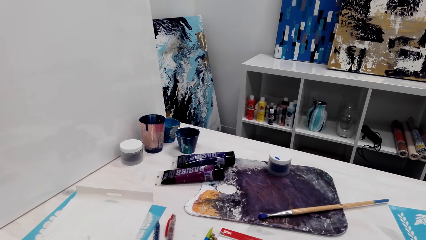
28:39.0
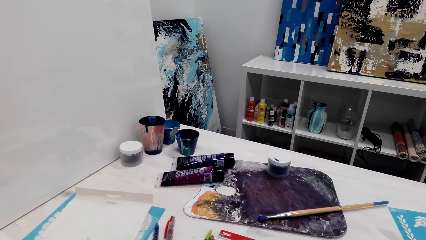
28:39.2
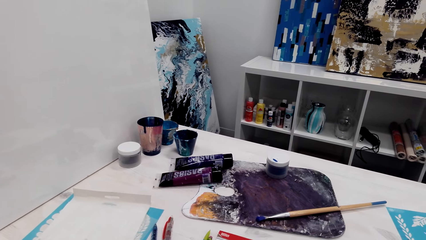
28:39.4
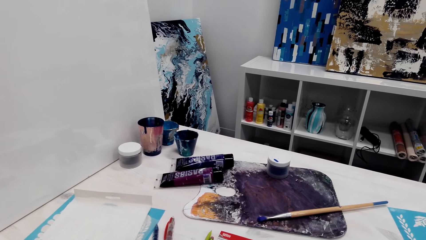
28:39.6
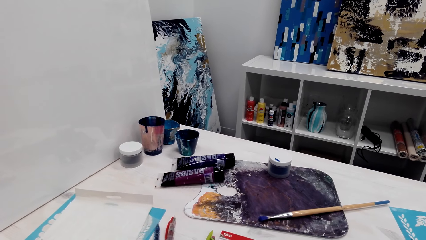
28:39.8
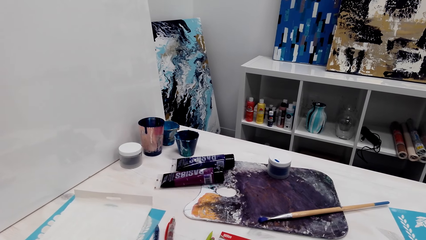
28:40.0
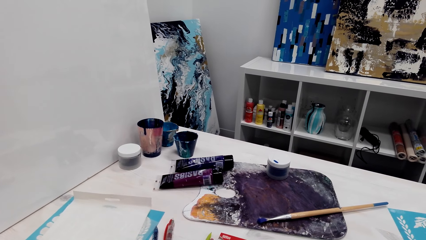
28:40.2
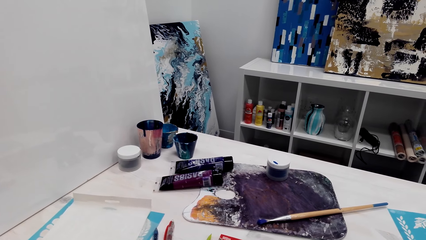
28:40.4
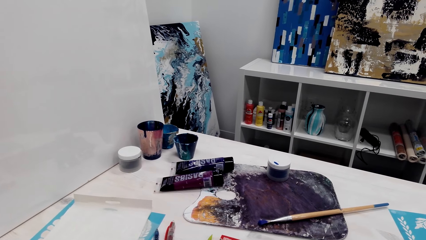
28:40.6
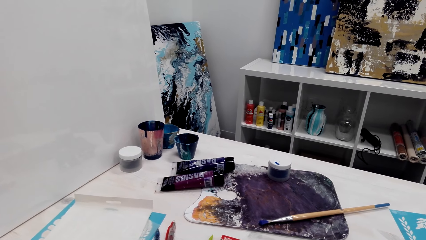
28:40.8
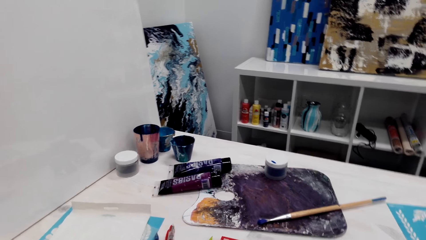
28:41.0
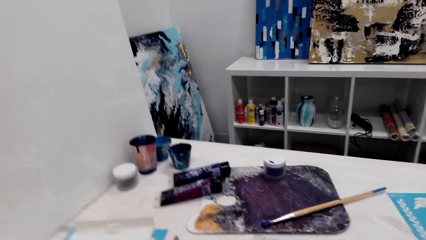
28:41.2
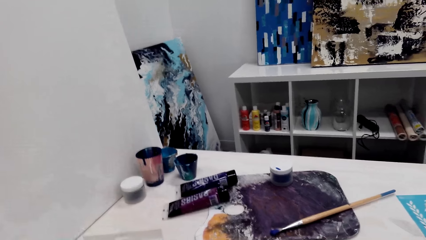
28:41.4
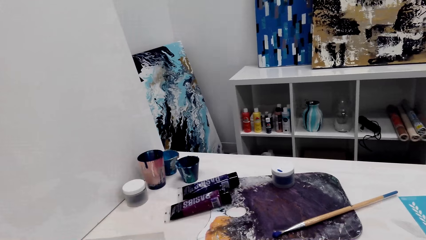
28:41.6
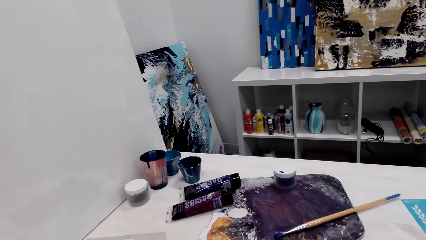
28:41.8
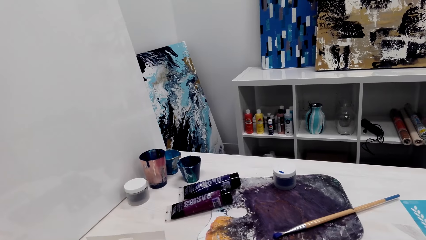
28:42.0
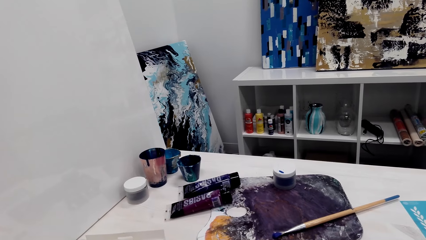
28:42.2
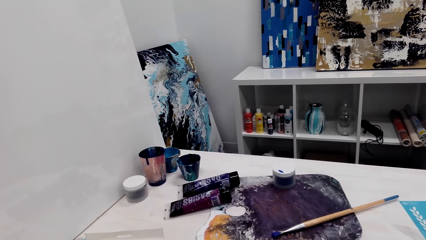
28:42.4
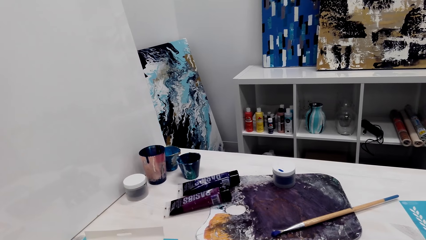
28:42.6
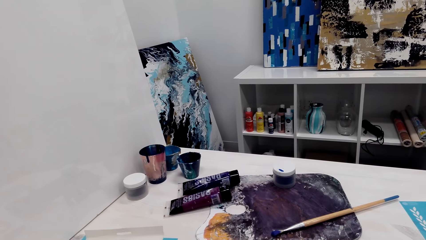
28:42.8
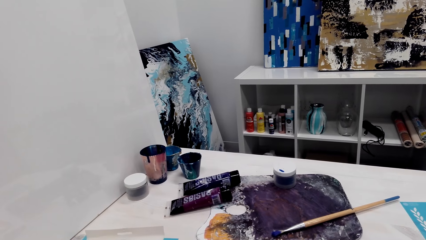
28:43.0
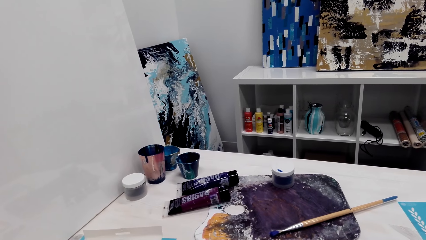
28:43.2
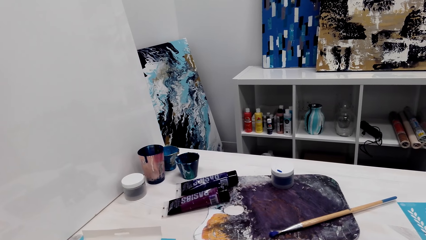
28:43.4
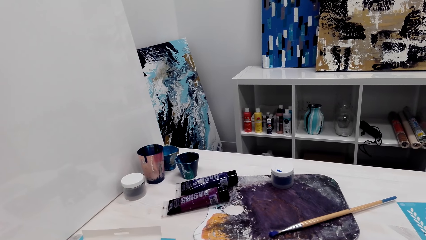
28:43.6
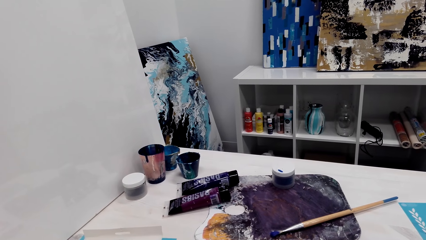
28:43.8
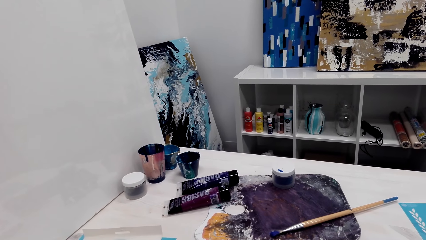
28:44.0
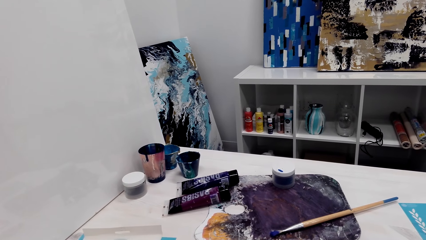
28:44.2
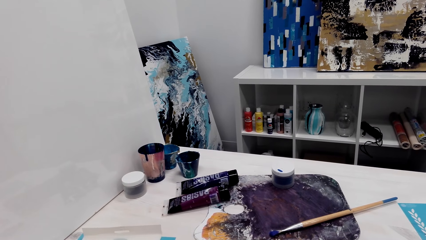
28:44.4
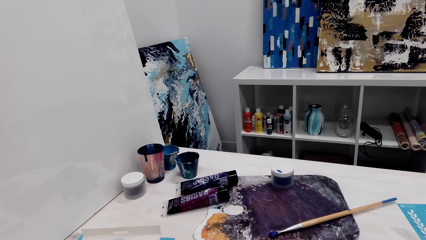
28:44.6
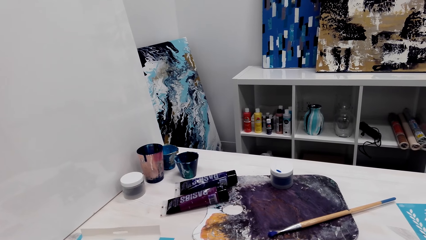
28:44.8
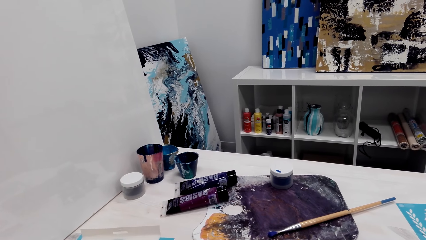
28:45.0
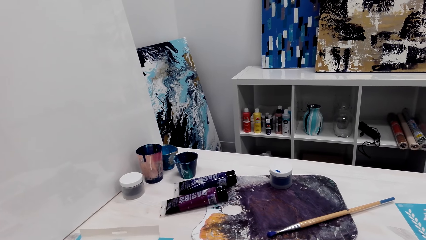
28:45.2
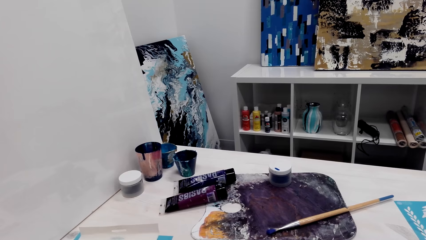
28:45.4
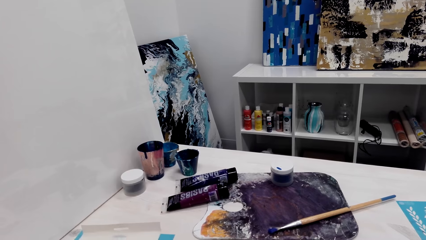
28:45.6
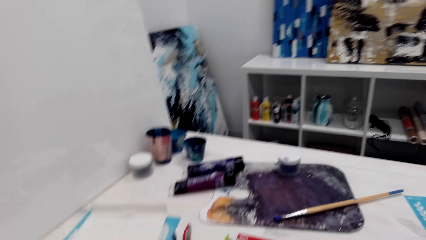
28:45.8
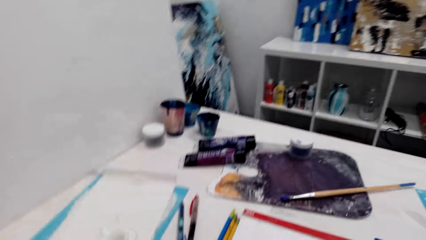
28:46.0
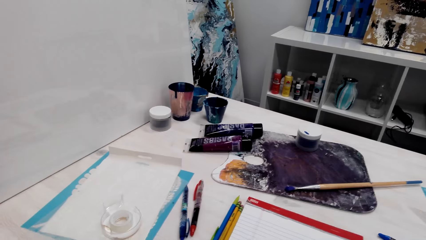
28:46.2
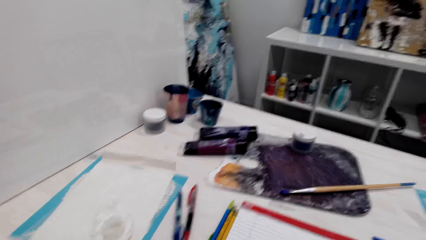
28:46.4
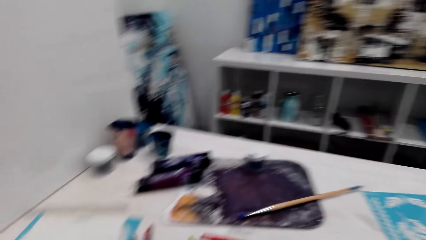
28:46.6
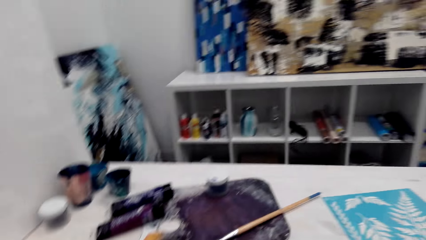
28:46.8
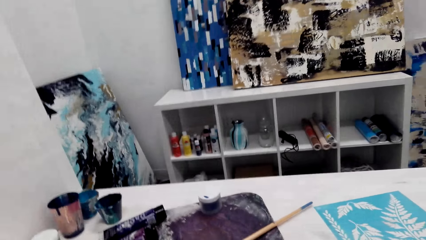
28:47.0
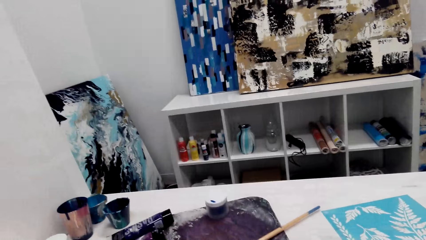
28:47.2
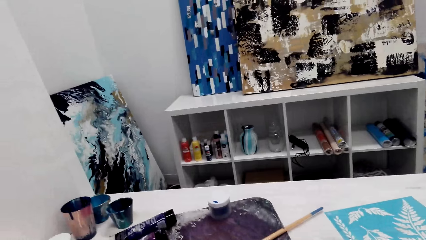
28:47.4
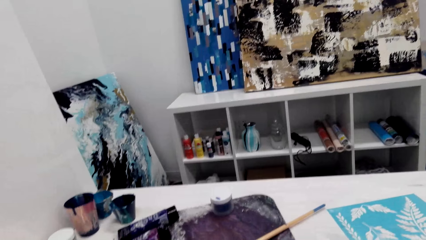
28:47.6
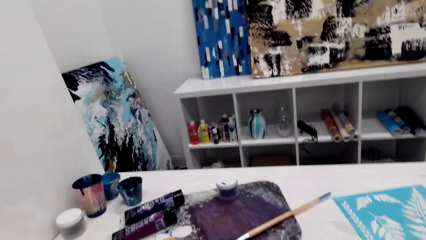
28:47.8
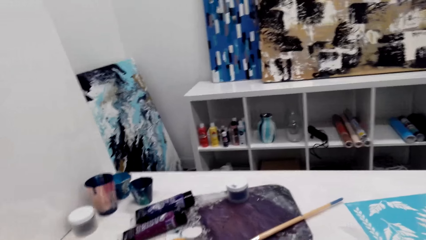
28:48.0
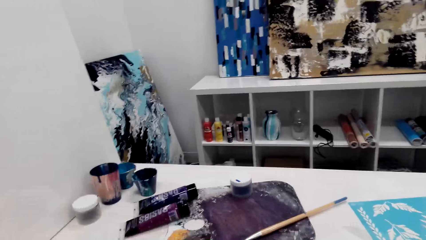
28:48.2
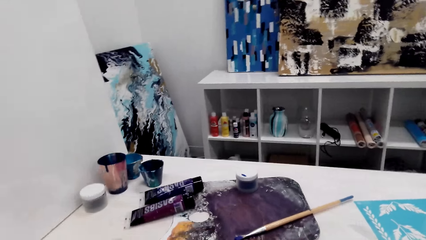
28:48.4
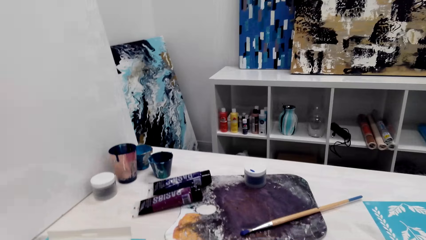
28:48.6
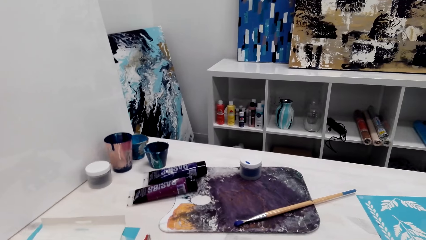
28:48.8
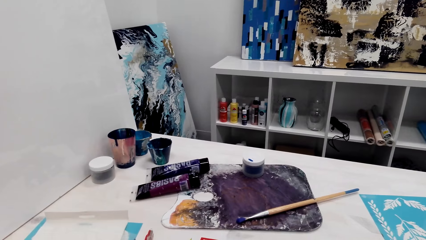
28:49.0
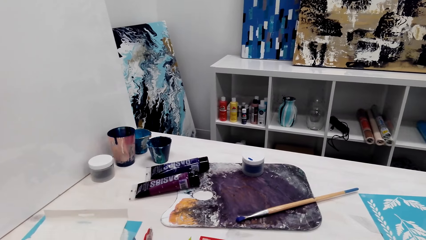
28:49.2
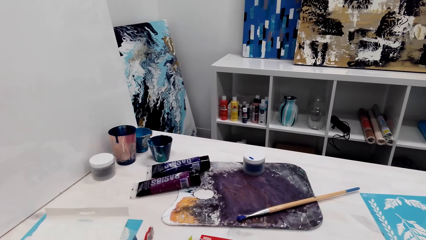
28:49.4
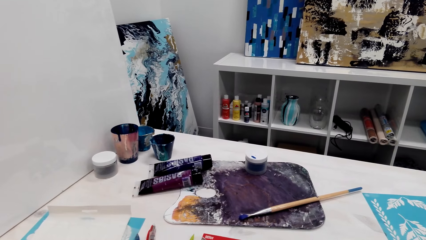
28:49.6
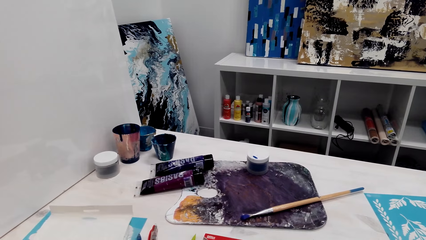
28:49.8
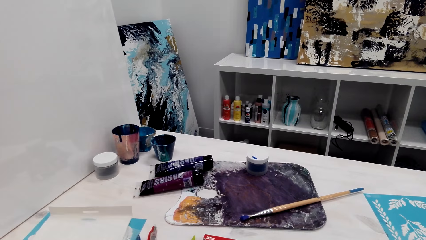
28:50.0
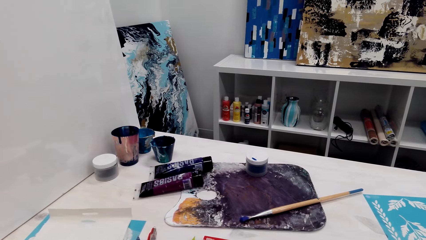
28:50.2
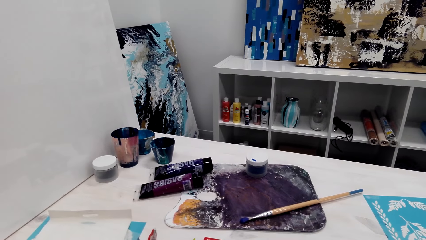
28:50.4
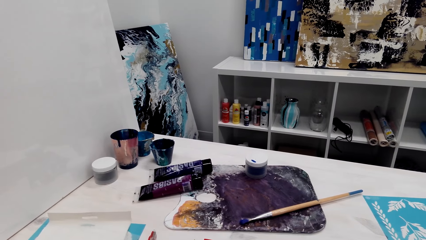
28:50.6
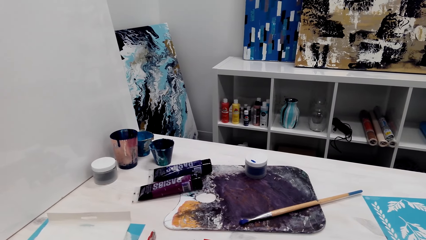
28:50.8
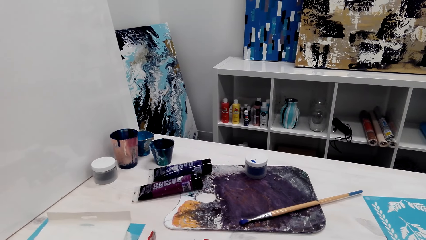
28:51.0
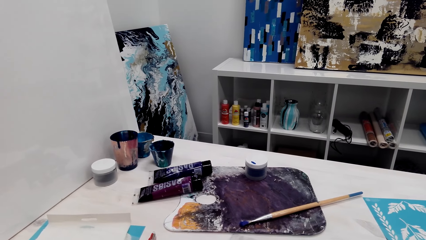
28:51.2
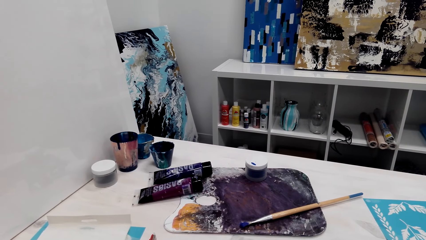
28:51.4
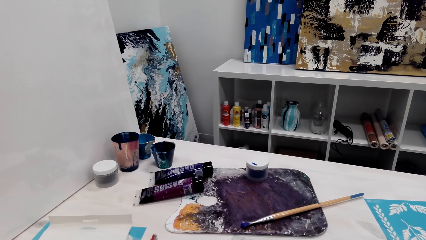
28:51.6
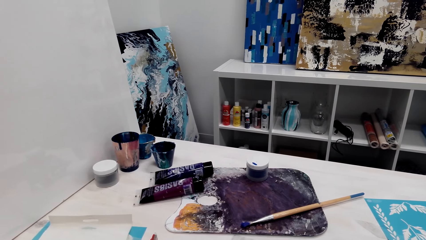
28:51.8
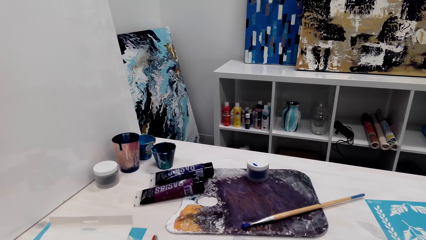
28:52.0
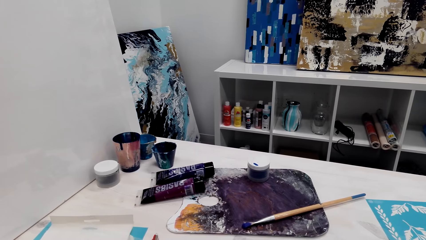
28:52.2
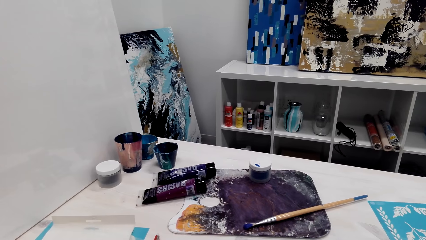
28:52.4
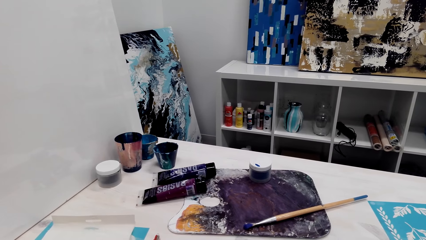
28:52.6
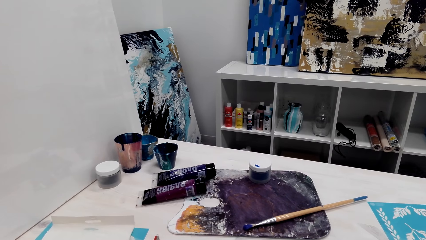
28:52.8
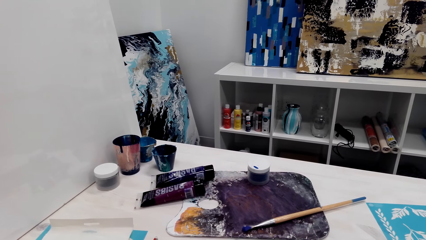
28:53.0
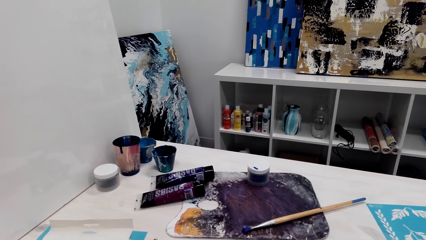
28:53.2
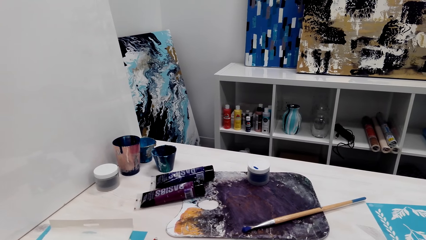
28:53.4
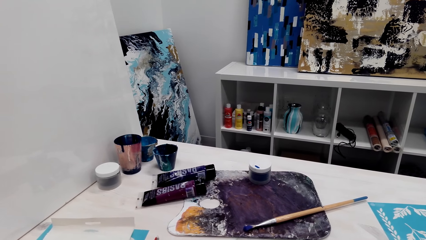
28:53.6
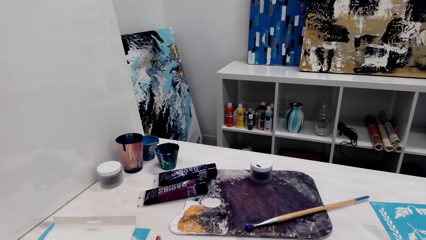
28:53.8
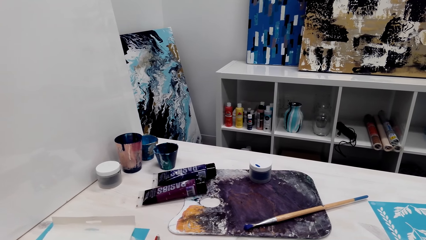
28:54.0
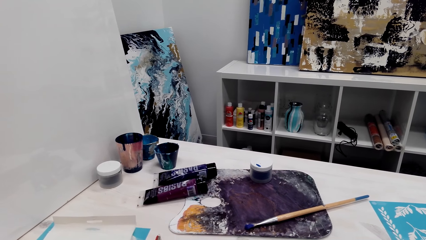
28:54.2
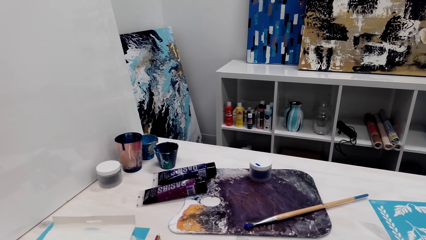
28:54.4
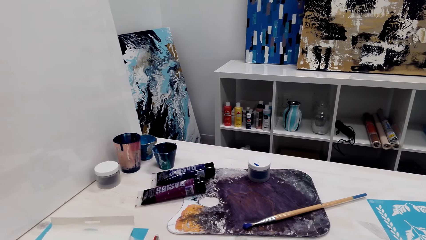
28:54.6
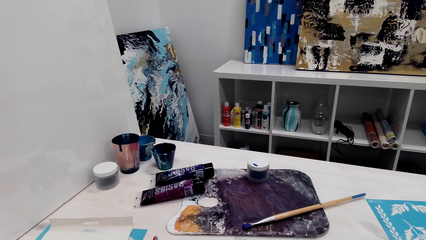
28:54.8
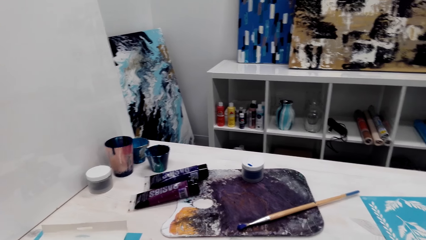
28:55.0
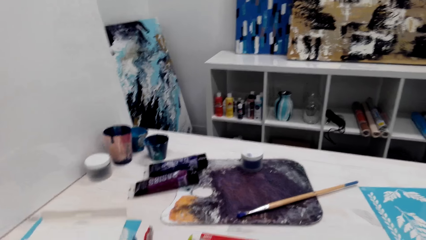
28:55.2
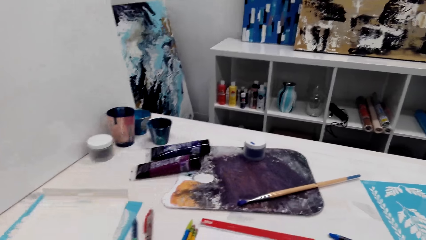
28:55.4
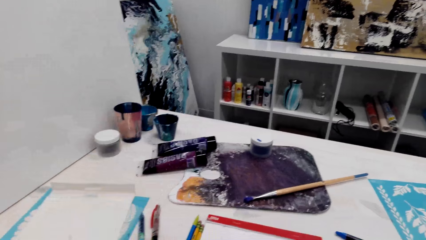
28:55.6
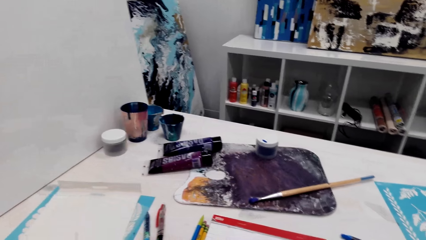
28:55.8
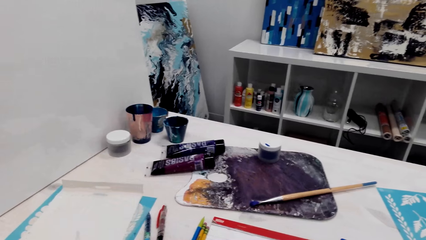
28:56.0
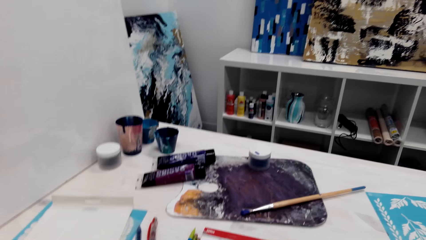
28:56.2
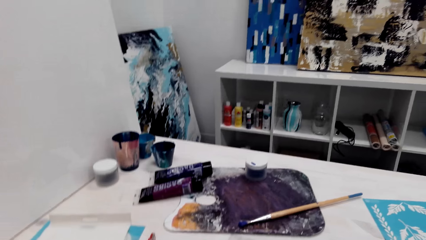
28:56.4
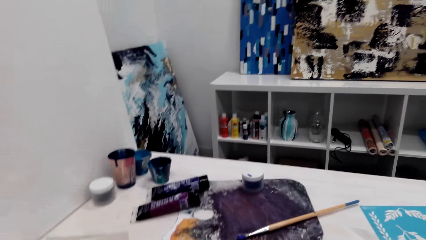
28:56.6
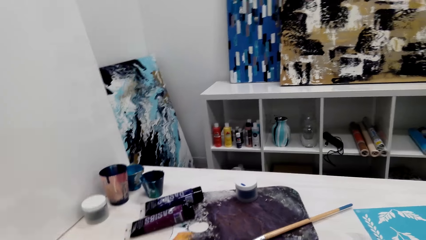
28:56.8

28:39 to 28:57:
The camera wearer looks around. They talk in the room.
